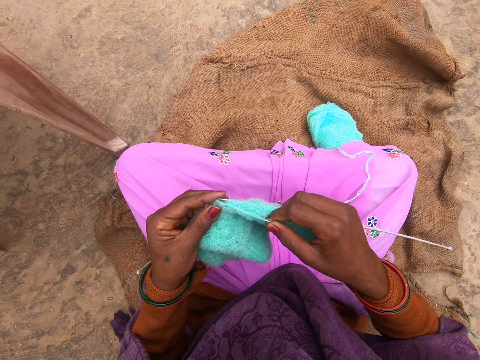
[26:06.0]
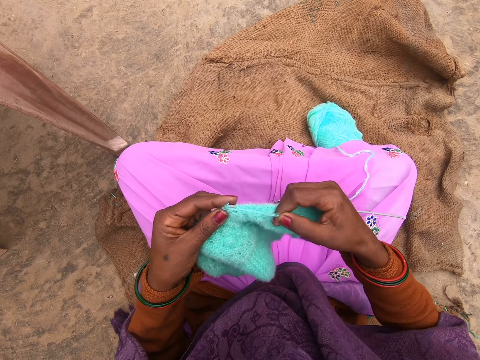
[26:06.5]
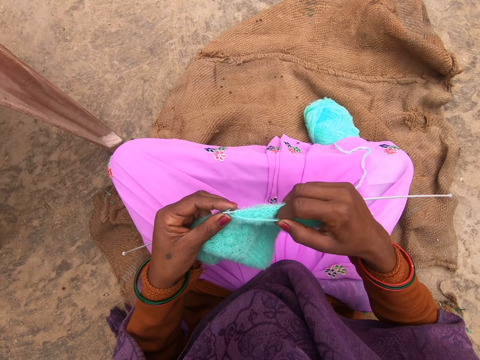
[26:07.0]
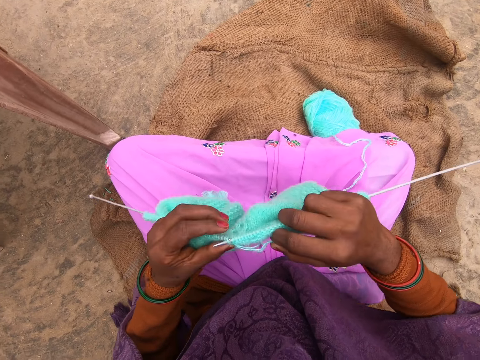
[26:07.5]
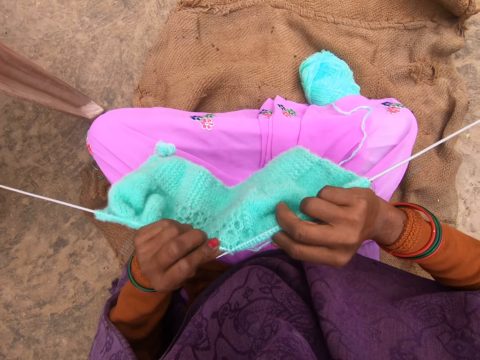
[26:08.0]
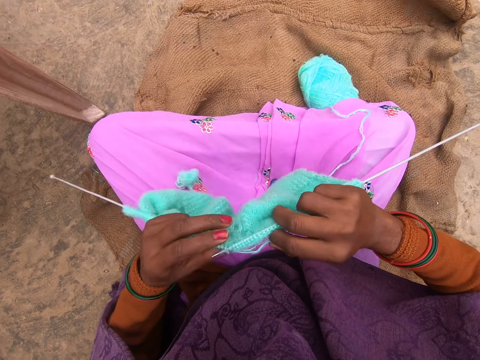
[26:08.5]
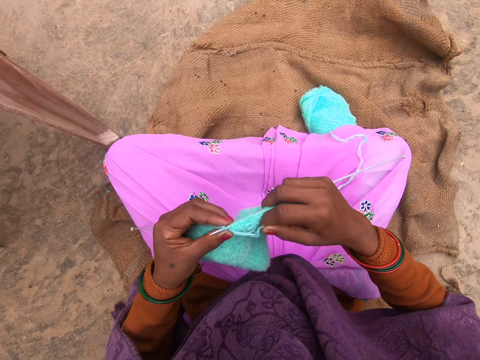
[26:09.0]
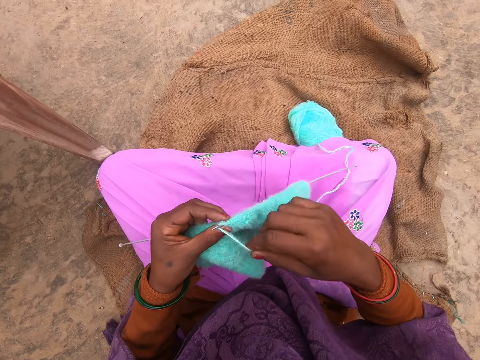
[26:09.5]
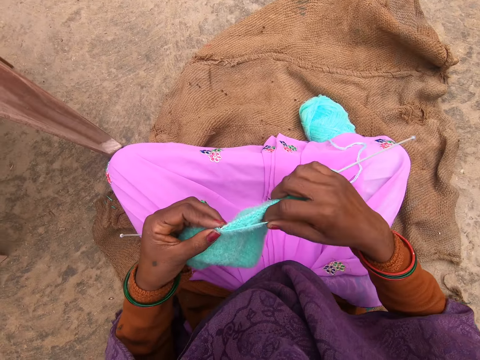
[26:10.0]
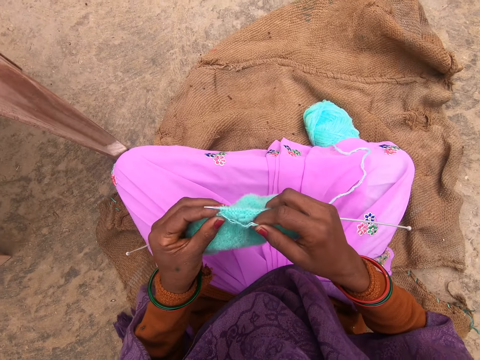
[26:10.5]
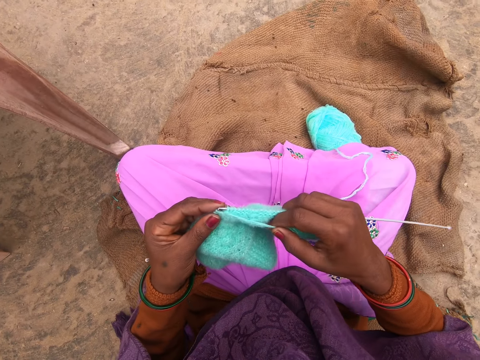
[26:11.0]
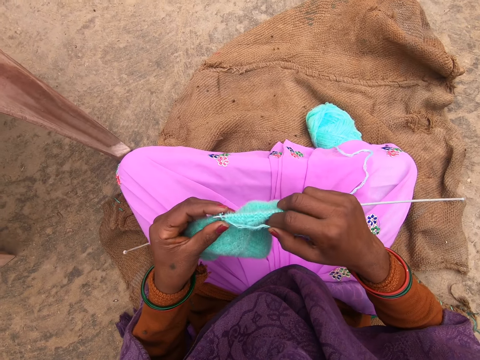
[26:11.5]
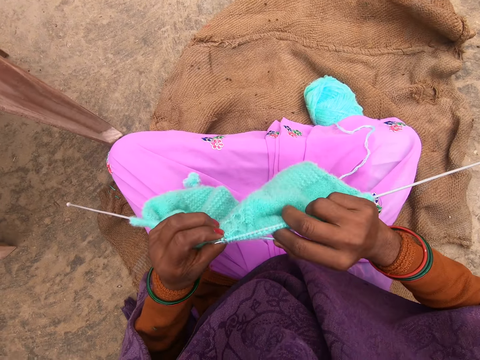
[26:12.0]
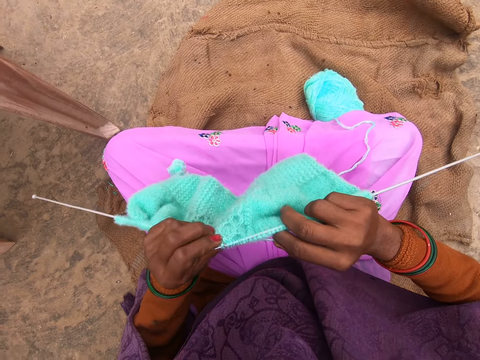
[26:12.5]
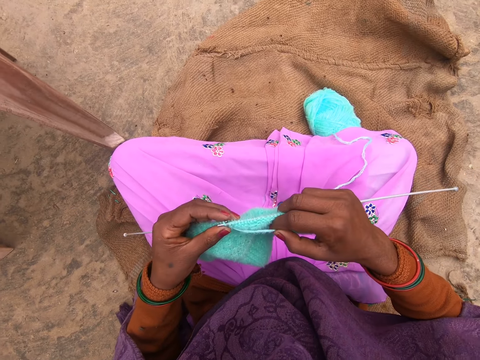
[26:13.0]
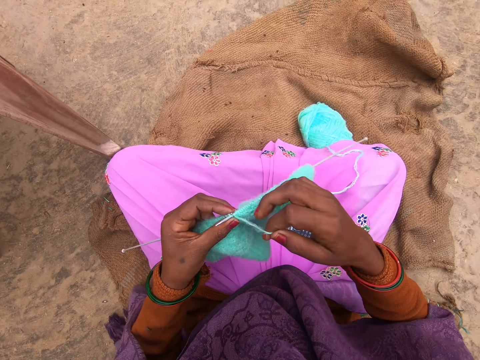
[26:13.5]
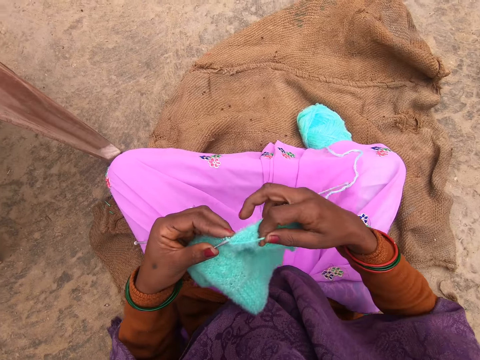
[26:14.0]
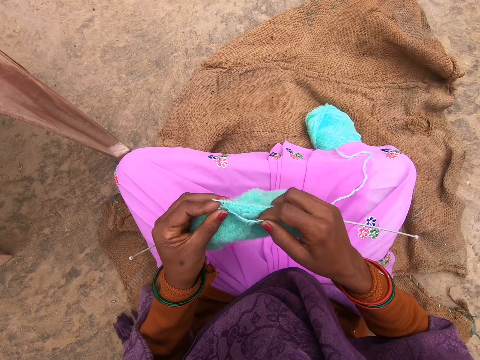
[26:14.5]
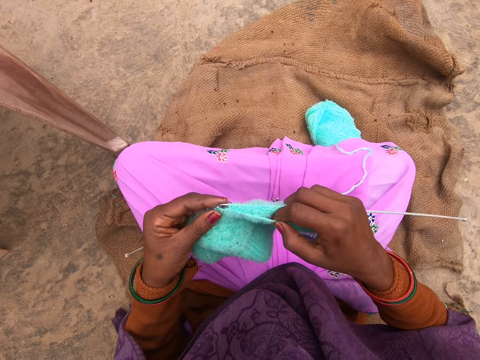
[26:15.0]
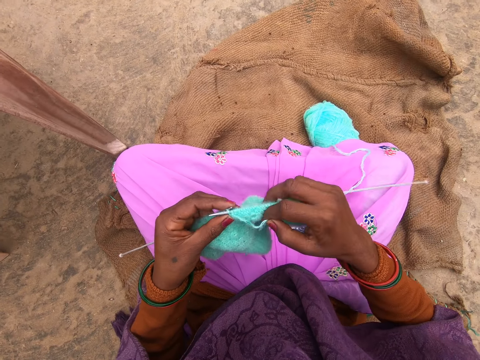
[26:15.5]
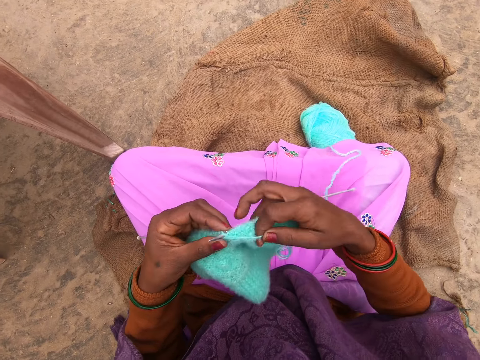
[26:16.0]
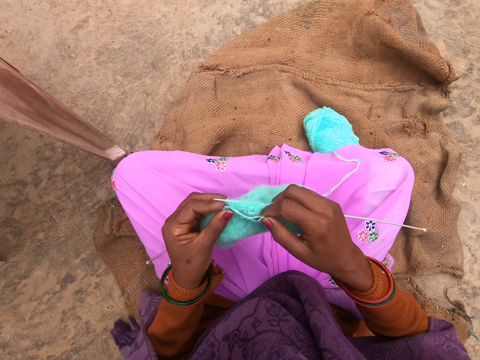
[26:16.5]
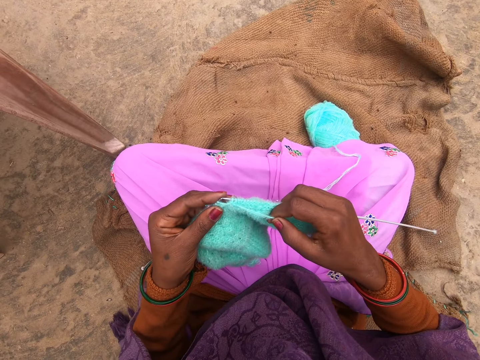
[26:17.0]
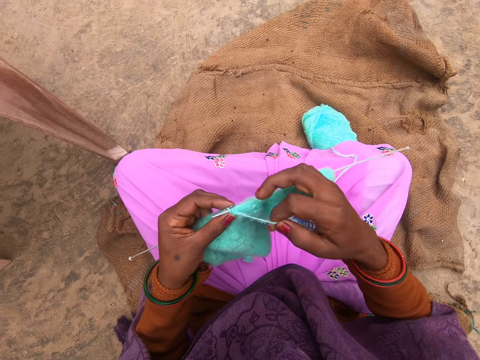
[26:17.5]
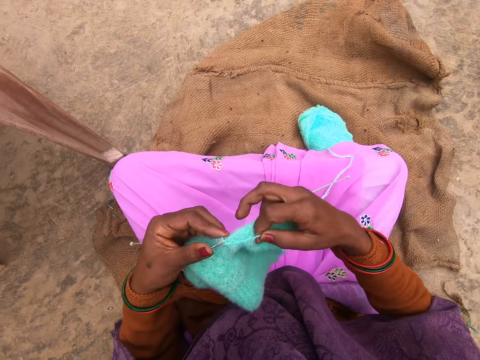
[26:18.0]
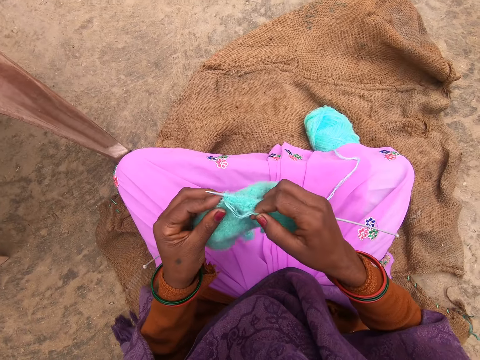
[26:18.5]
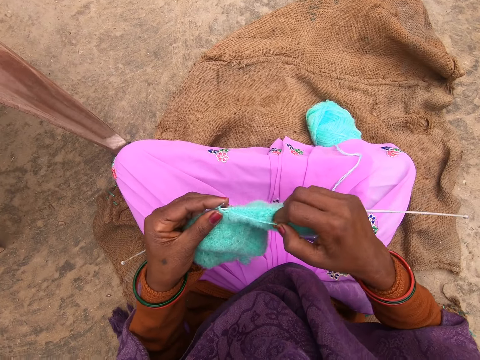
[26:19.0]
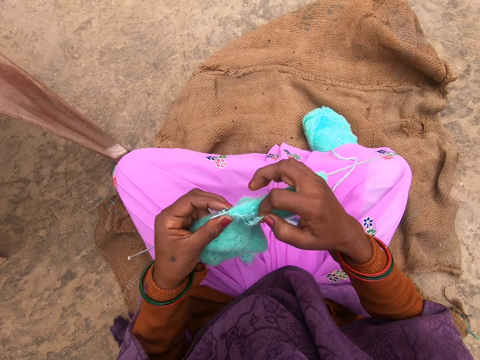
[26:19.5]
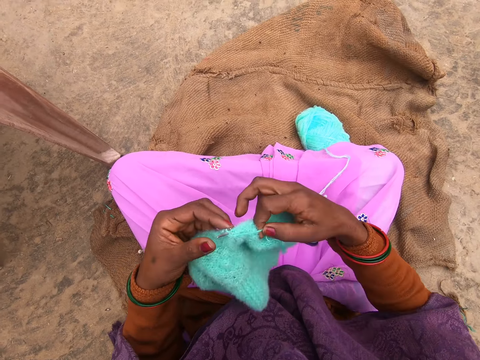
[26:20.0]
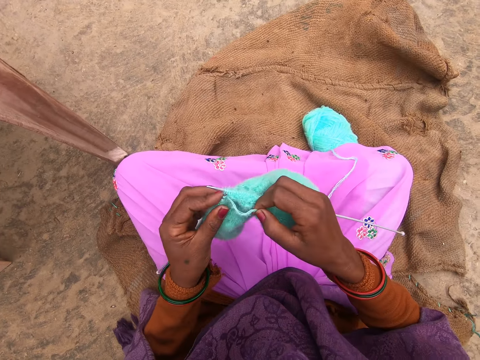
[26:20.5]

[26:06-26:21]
The camera wearer turns the fabric. They knit the fabric. They turn the fabric. They knit the fabric.

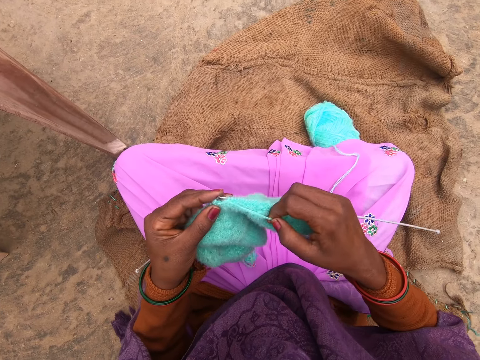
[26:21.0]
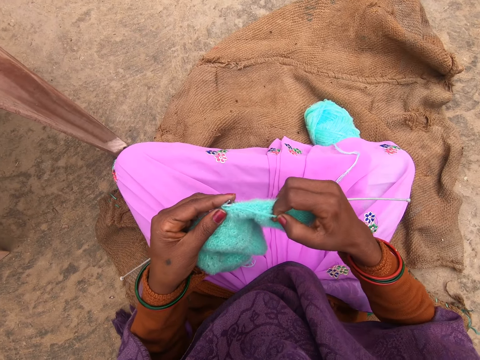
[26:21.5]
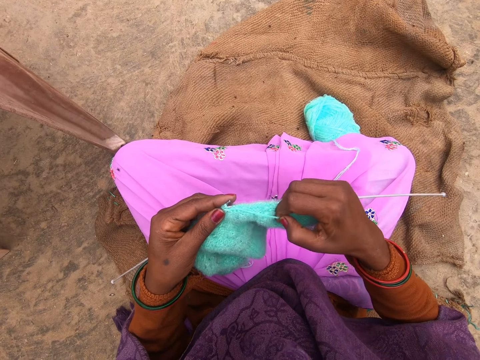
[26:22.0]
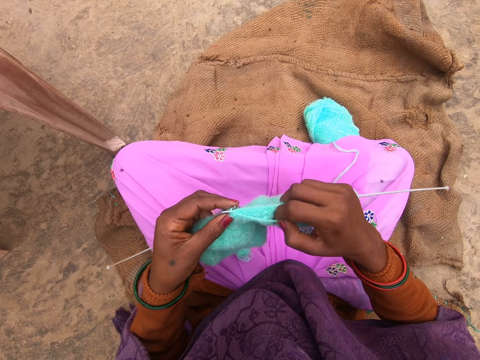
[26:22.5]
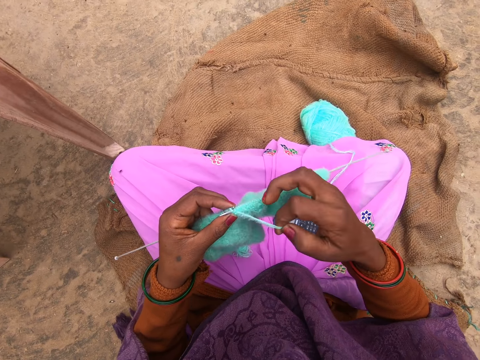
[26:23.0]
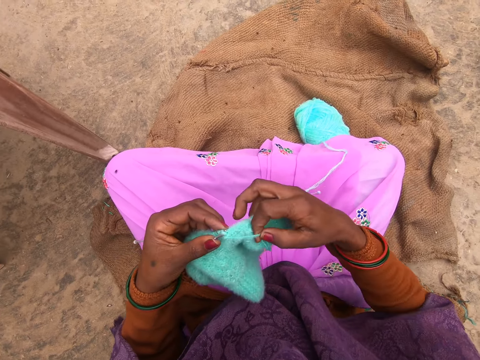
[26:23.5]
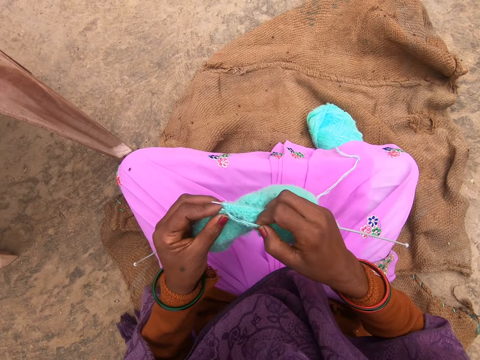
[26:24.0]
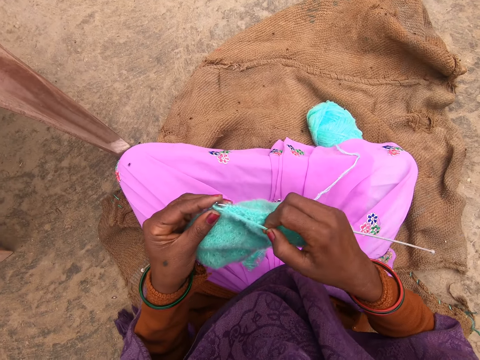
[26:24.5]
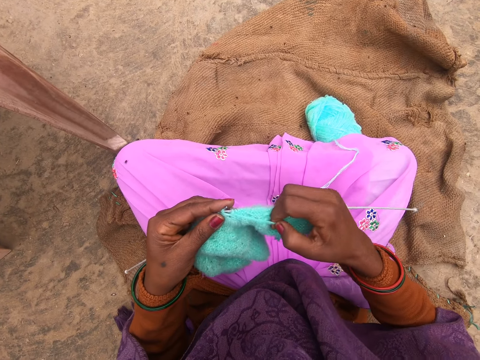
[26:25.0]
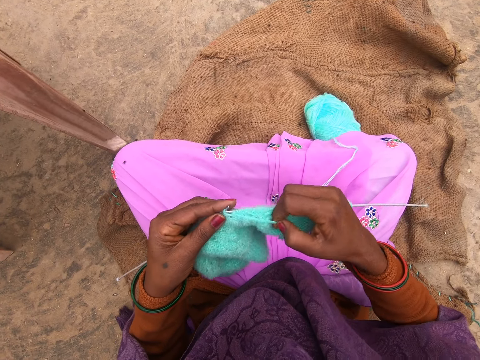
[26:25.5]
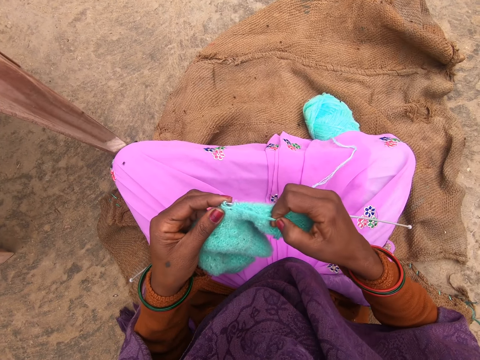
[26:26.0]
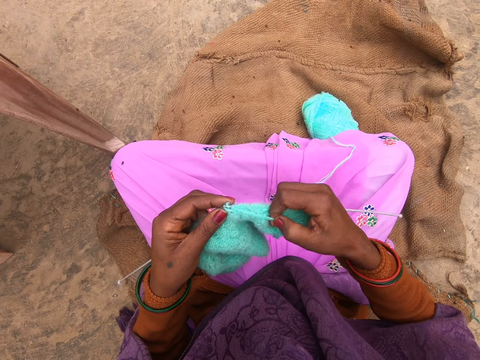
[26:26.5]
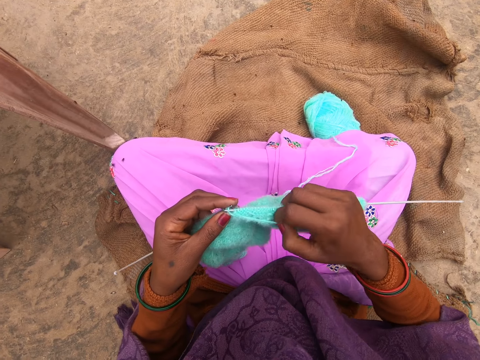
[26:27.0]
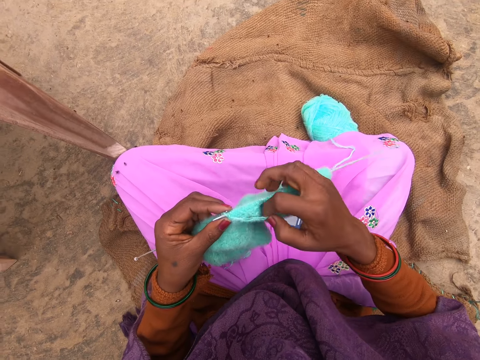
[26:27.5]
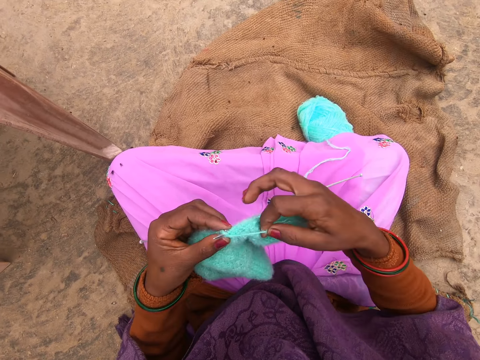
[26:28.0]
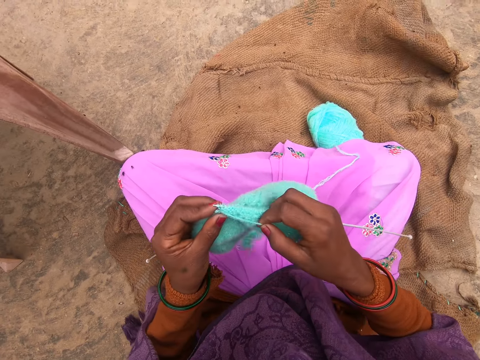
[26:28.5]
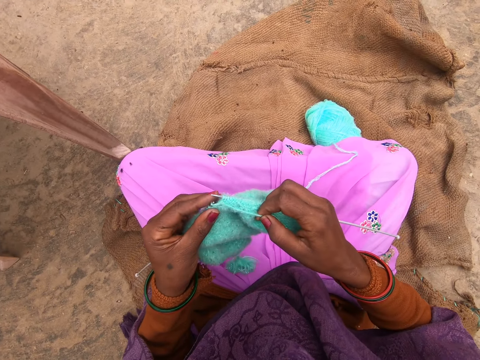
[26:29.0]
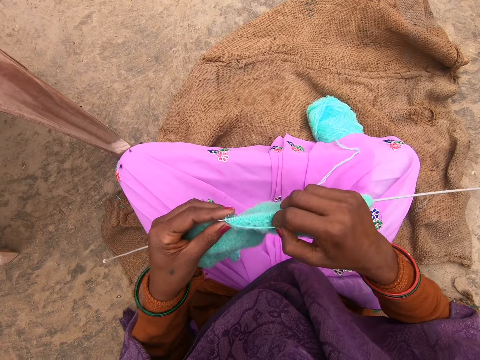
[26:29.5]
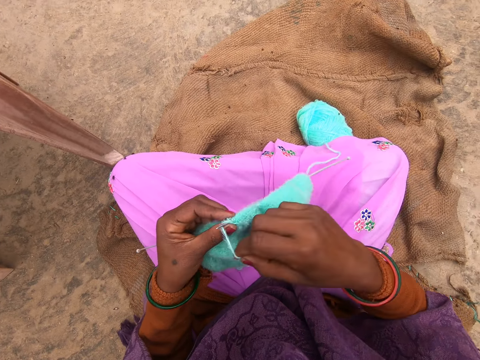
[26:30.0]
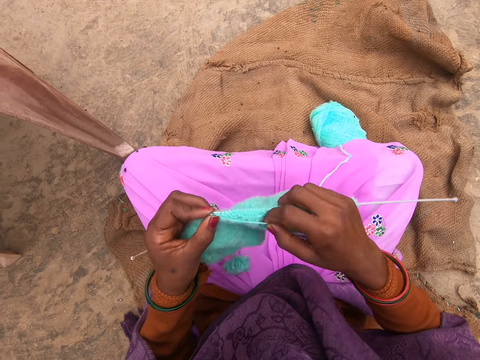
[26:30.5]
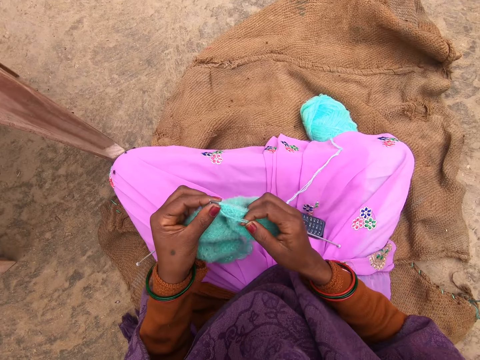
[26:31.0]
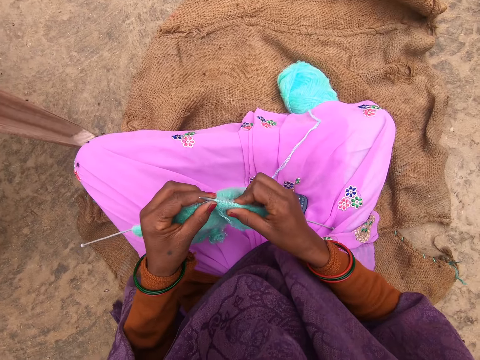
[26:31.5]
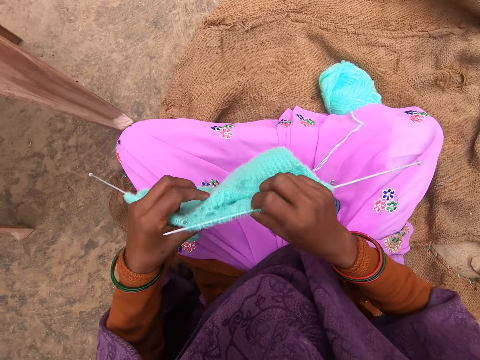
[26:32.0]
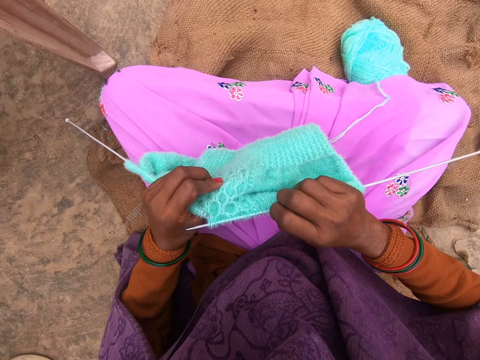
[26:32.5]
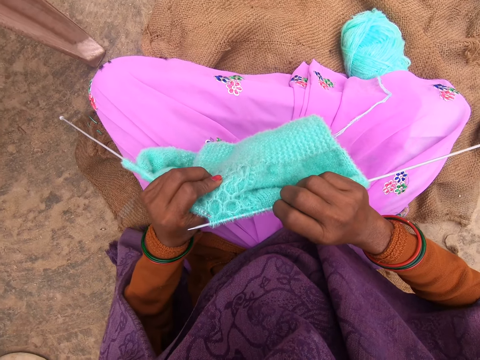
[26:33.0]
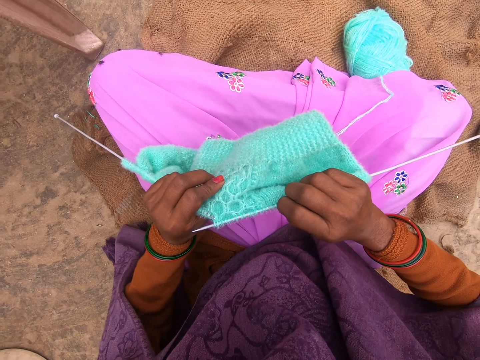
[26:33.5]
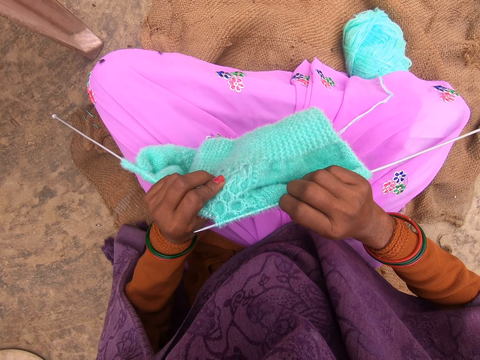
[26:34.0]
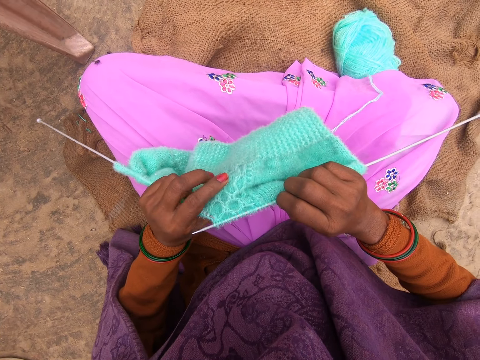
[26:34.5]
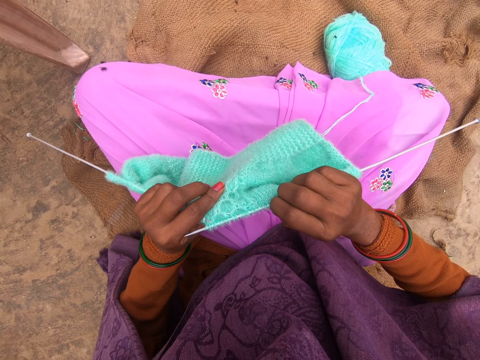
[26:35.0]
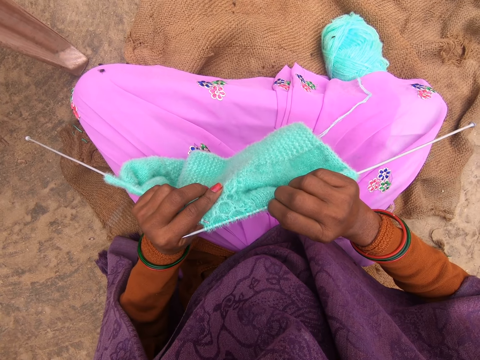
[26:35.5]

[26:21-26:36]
The camera wearer adjusts a fabric on a knitting needle. They look at the fabric.
